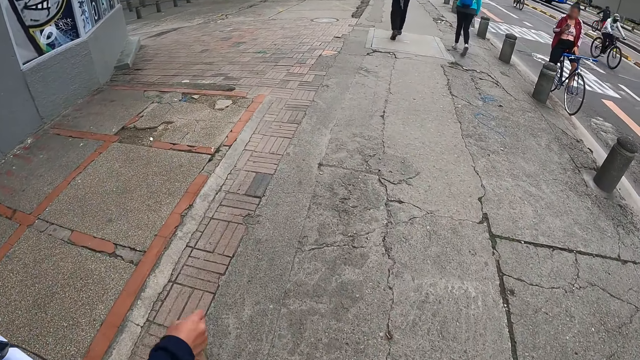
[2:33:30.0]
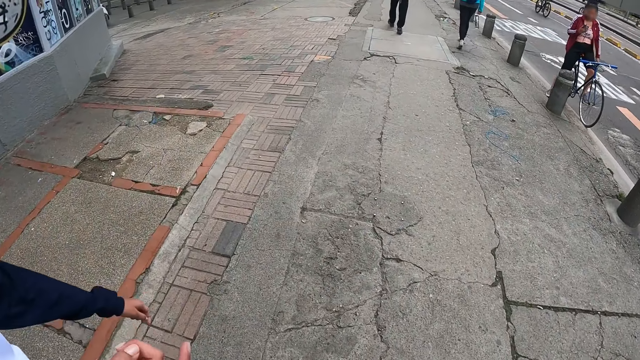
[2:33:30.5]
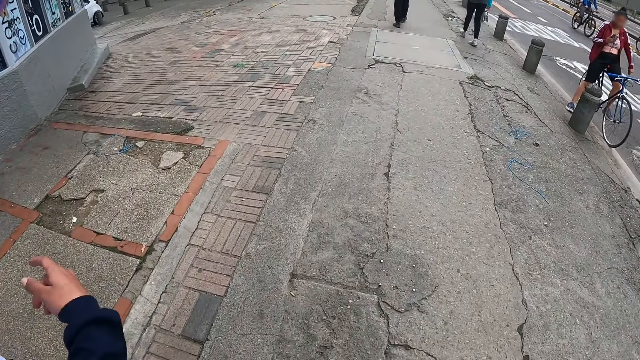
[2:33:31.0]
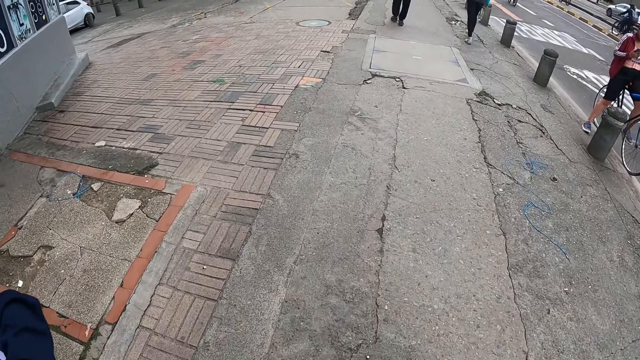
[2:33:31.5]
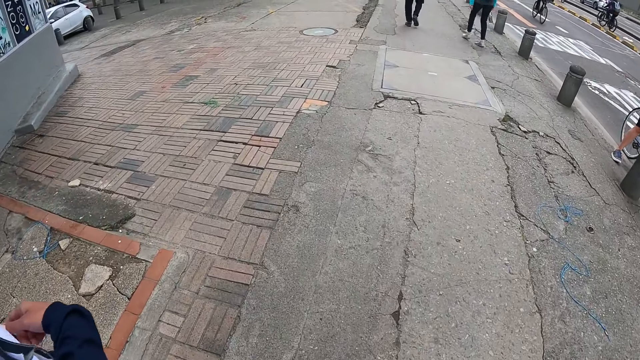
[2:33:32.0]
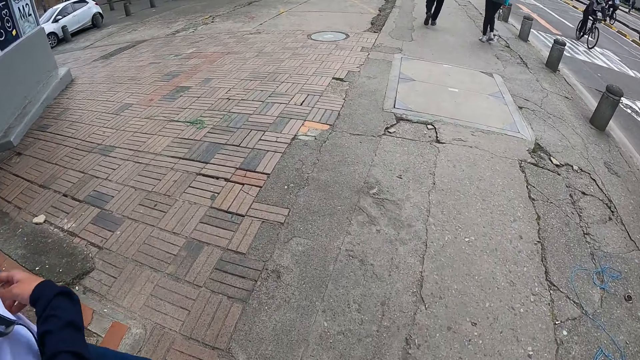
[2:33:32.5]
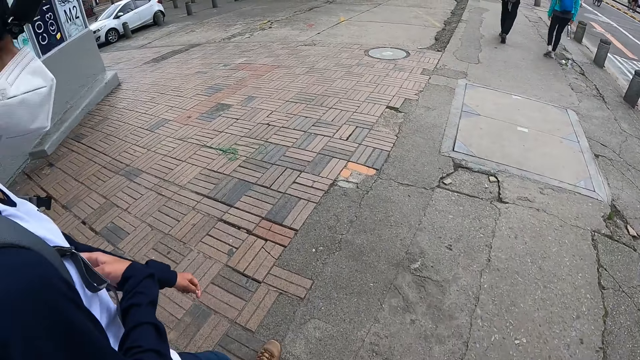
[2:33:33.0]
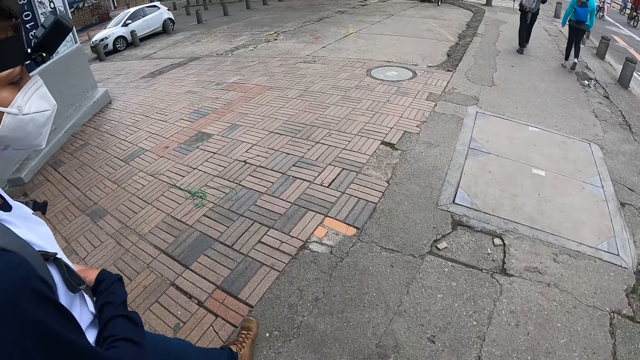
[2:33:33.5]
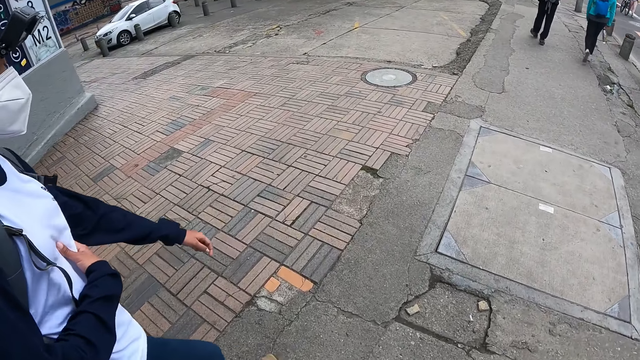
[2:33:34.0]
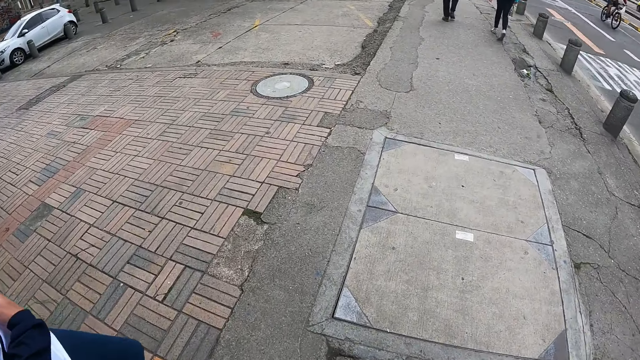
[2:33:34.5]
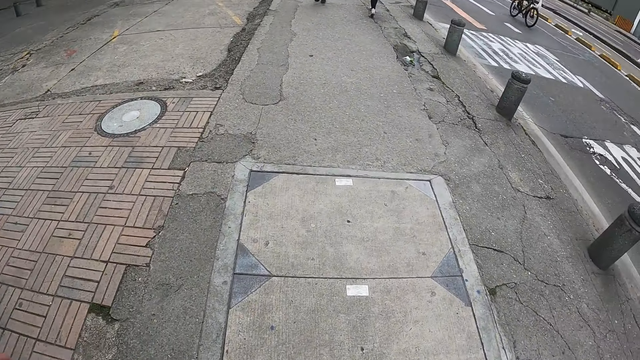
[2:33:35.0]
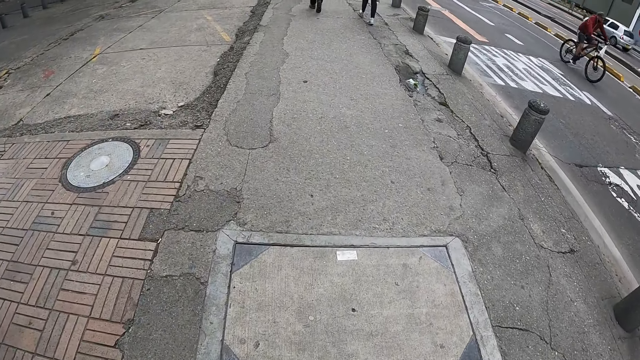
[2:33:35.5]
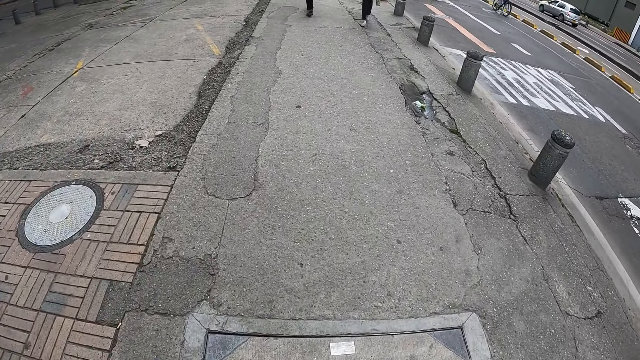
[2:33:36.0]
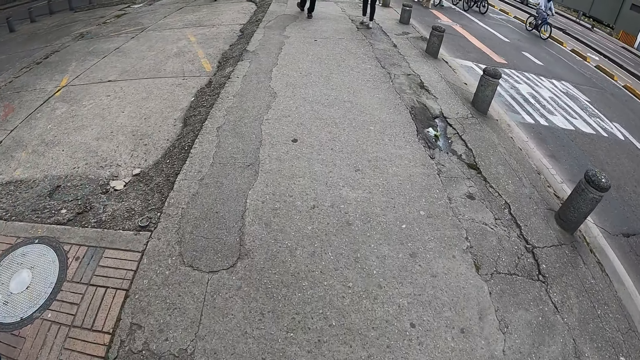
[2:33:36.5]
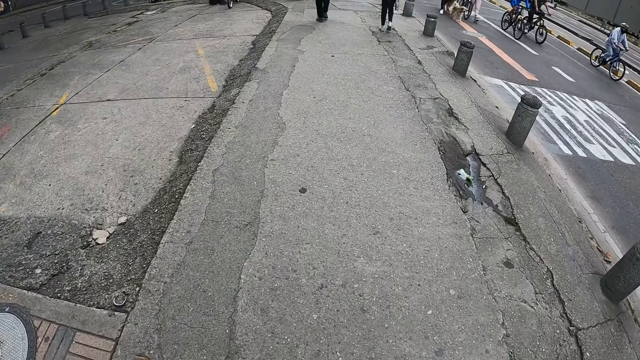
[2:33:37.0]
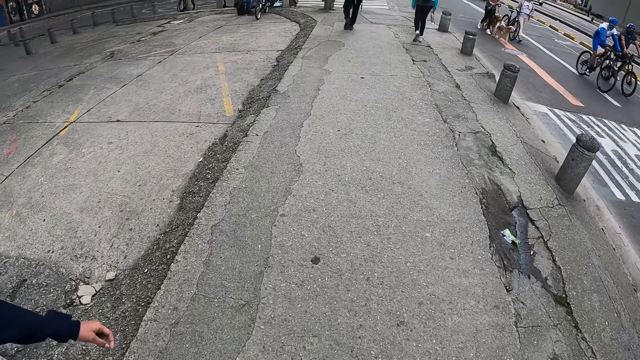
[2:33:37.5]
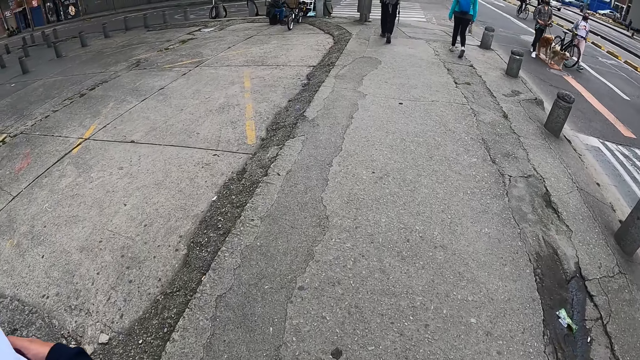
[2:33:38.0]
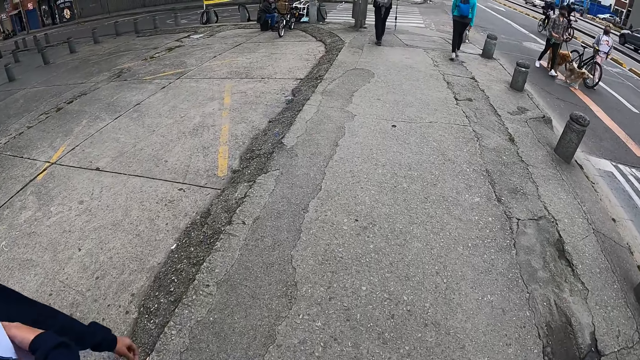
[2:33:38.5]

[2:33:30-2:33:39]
A person moves a hand around. The camera wearer walks around.

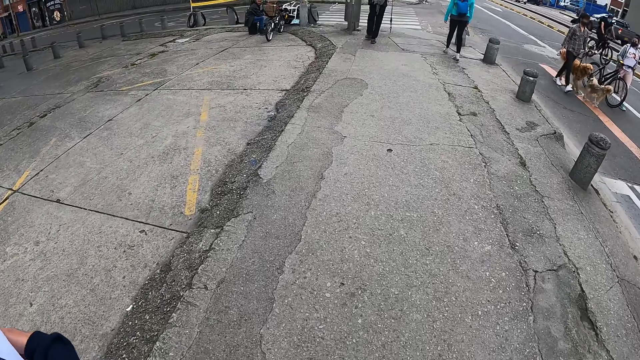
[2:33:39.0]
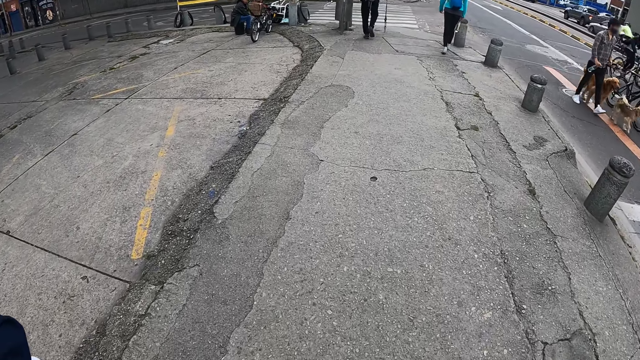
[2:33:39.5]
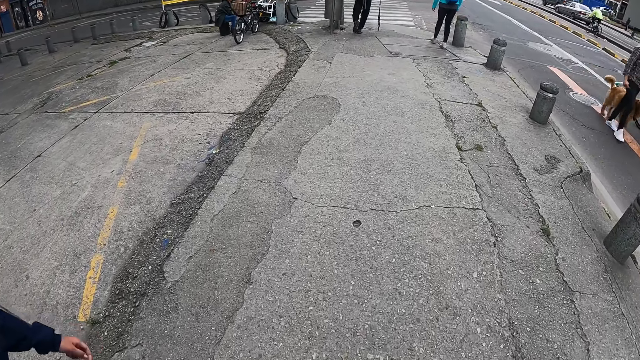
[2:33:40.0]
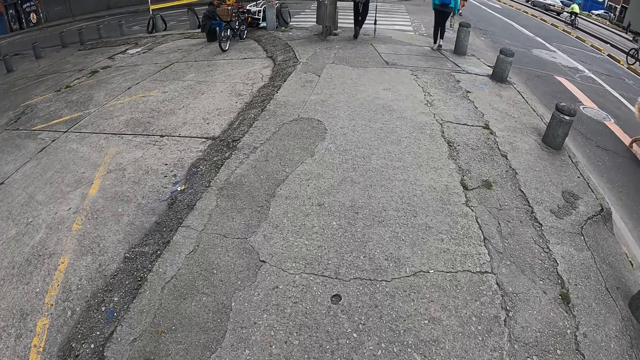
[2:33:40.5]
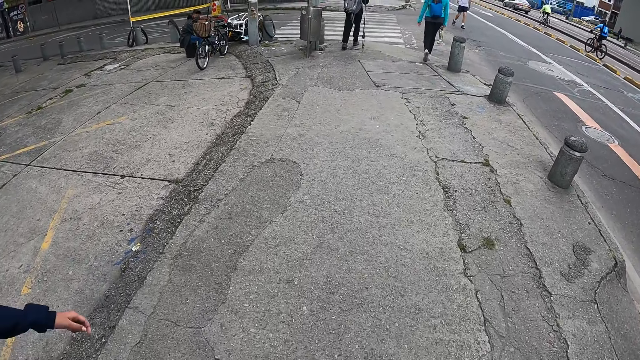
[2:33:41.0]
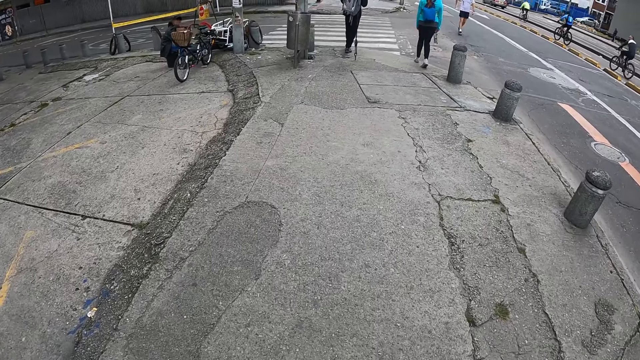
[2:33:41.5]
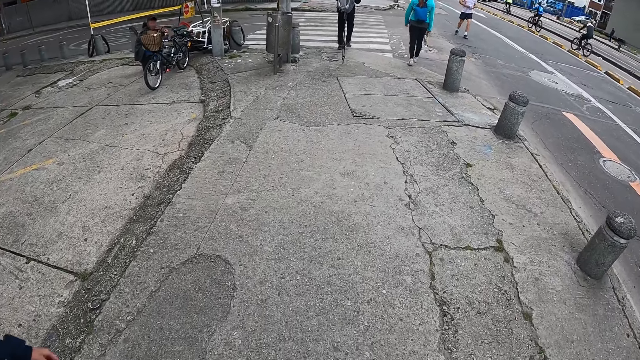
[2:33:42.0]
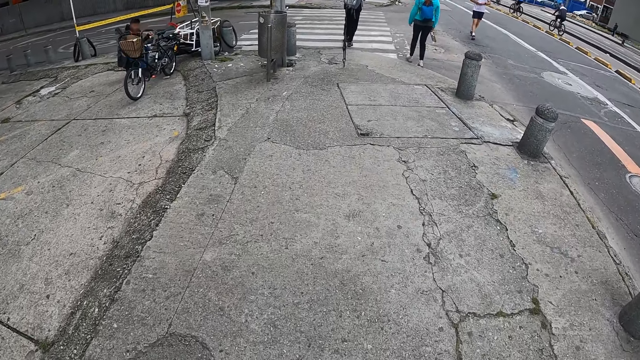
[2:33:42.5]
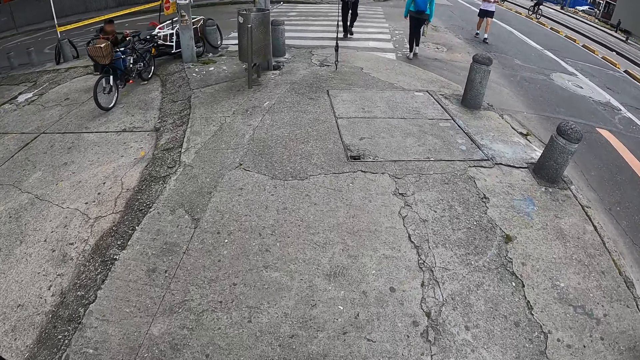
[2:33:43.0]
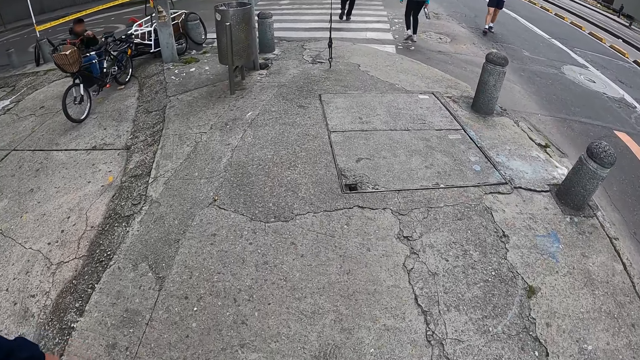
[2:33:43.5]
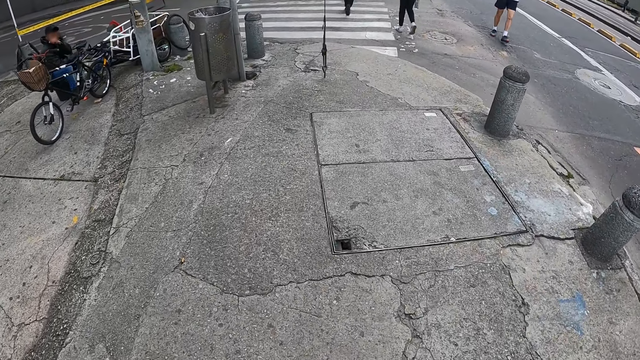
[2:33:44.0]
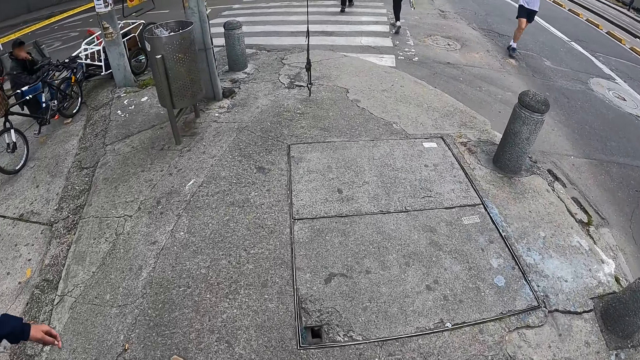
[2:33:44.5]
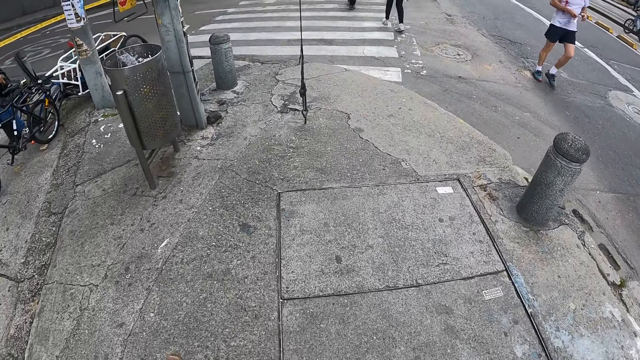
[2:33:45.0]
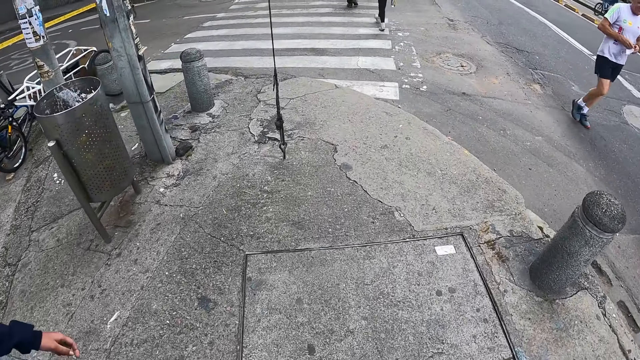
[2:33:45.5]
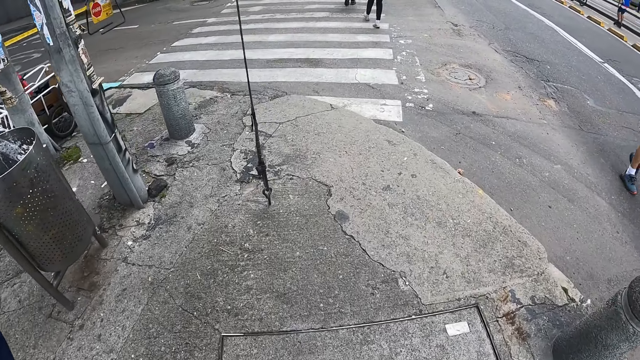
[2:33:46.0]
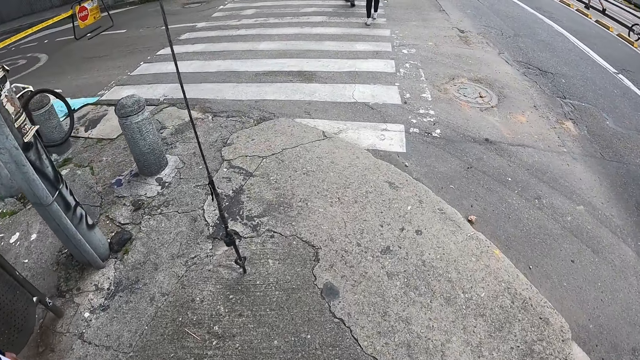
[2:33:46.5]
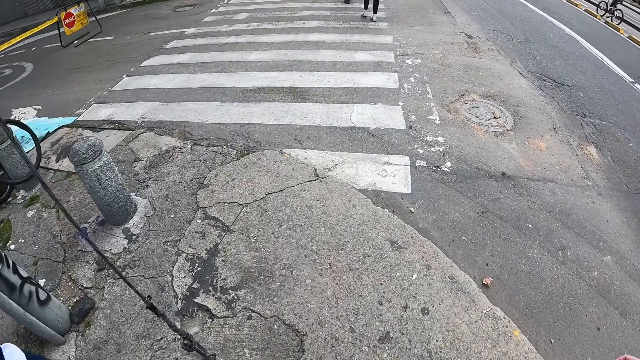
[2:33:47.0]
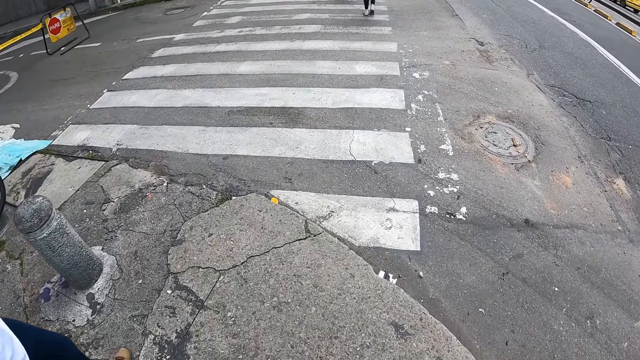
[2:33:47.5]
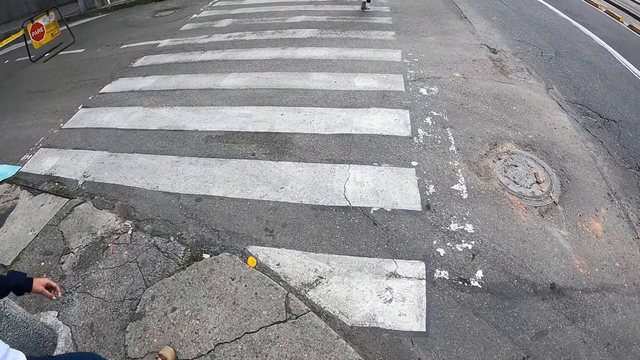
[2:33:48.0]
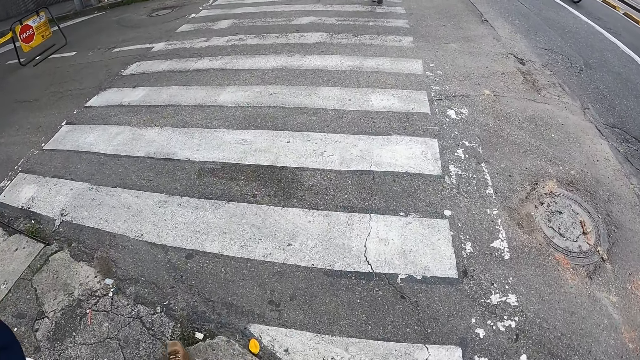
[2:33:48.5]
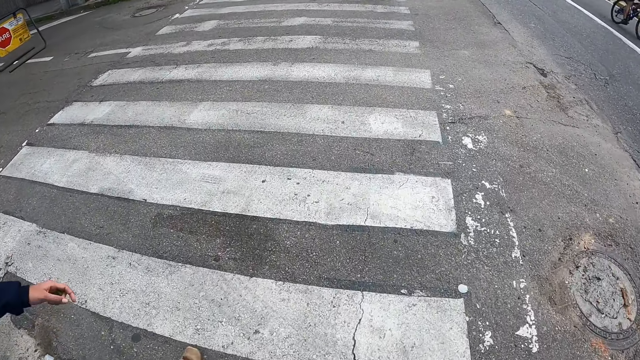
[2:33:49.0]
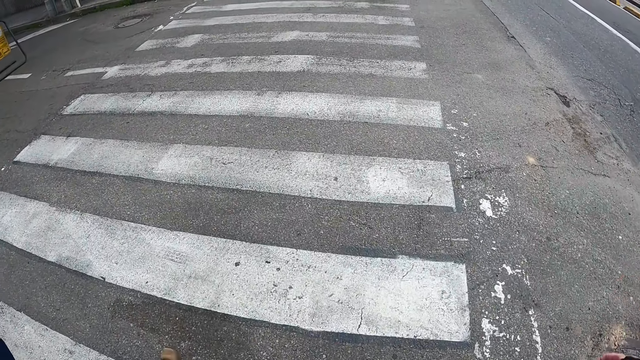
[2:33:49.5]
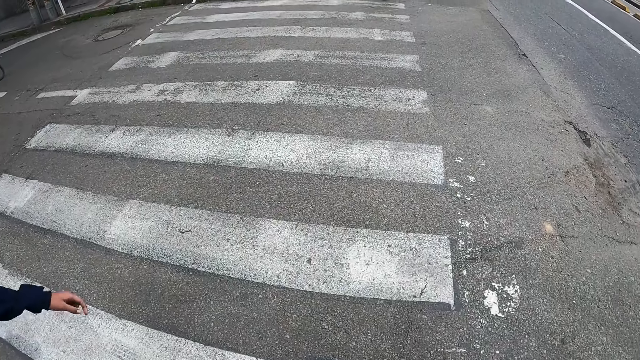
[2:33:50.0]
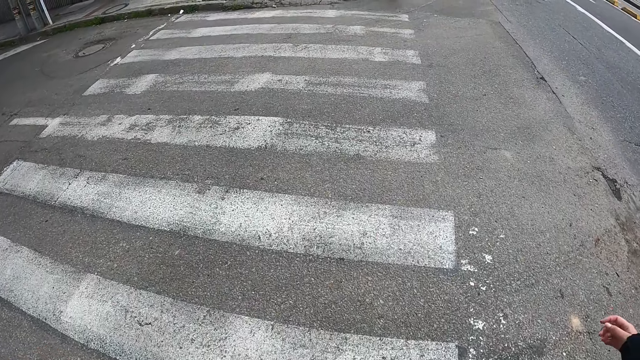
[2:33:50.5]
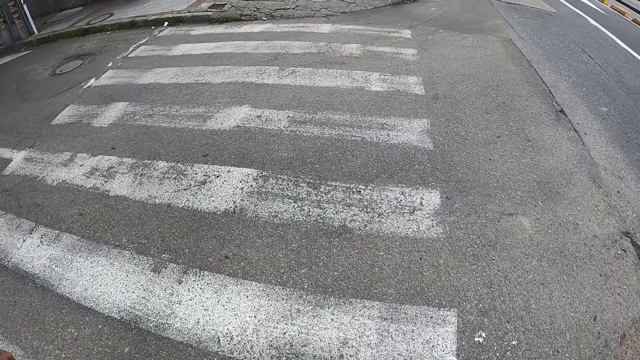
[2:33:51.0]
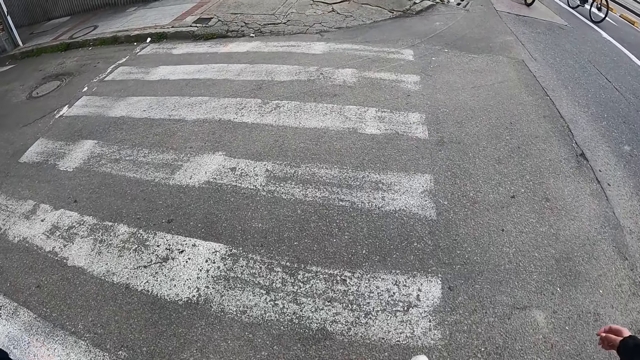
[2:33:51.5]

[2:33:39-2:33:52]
A person walks around. A man crosses the road. A woman crosses the road. The camera wearer walks around. They cross the road. Another woman crosses the road. Another woman crosses the road.
